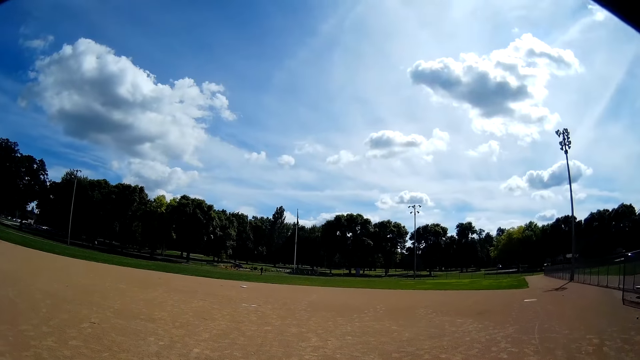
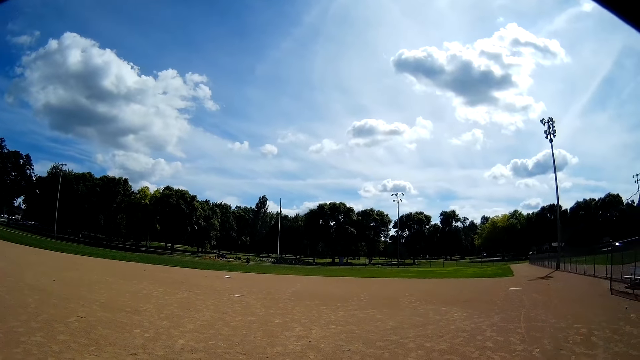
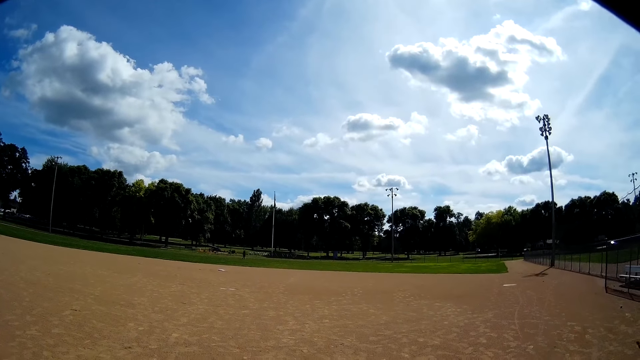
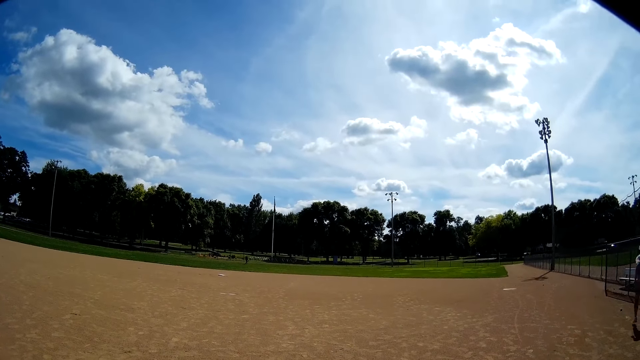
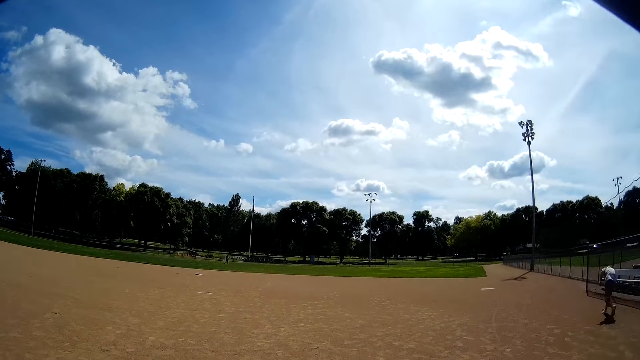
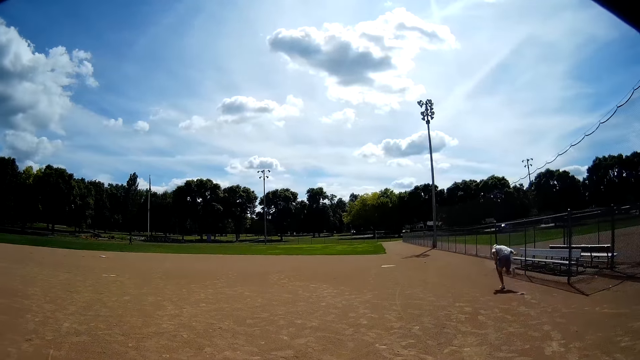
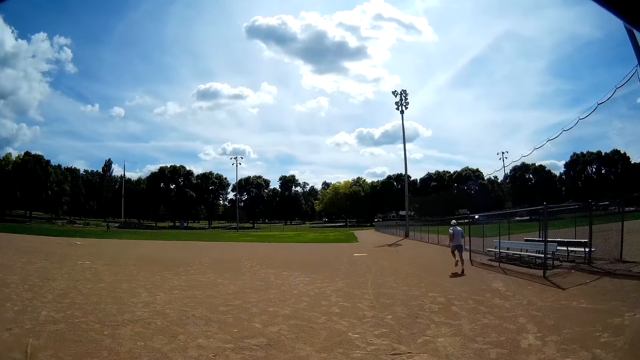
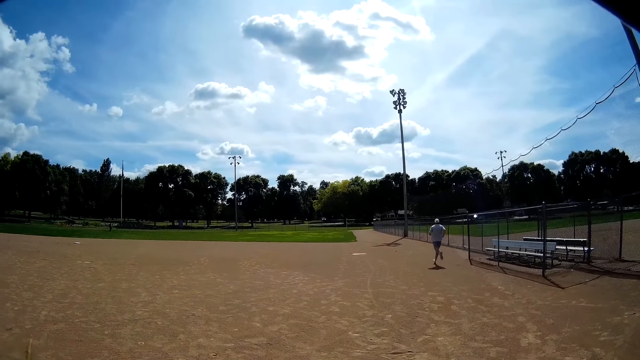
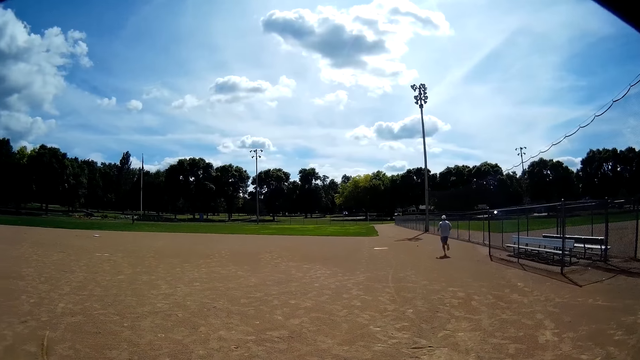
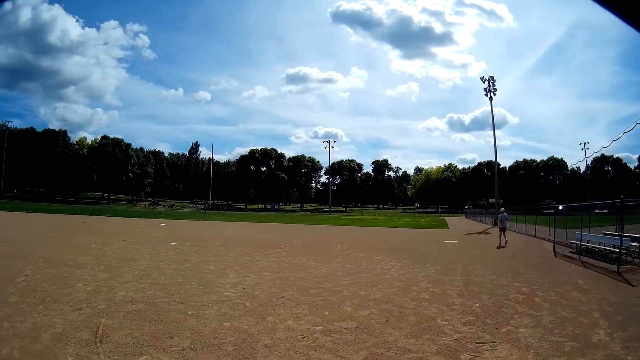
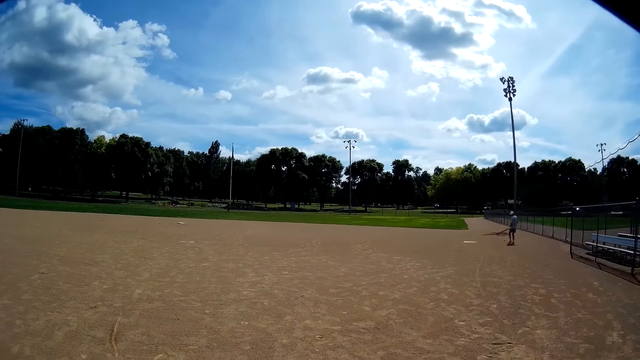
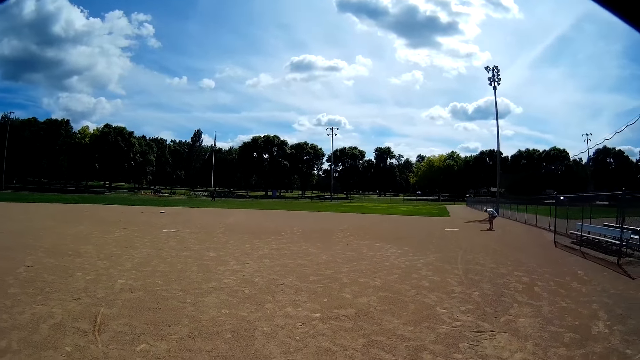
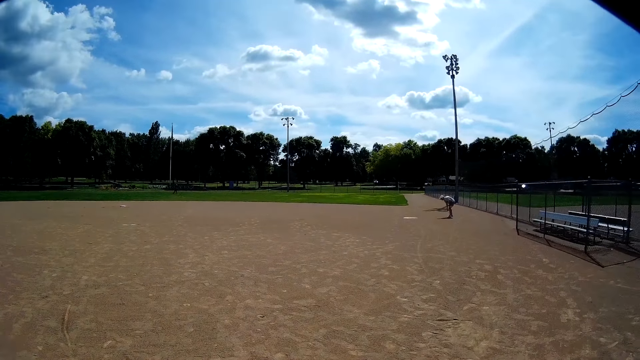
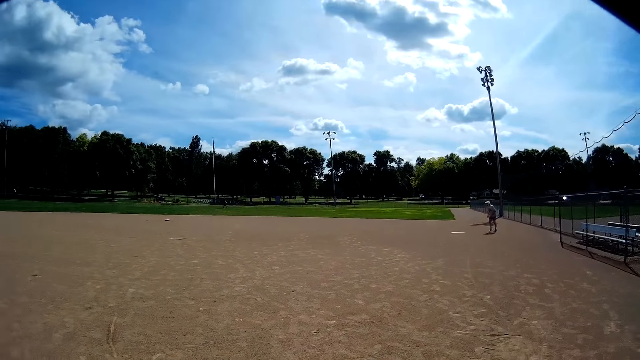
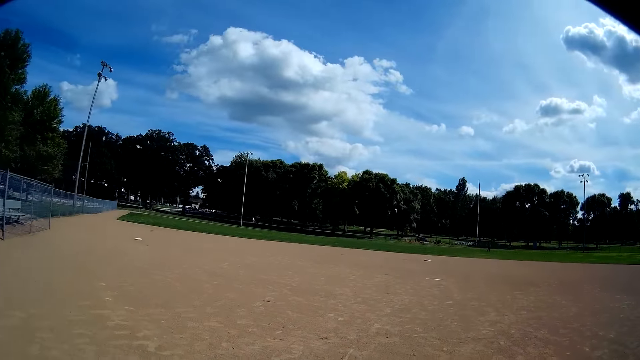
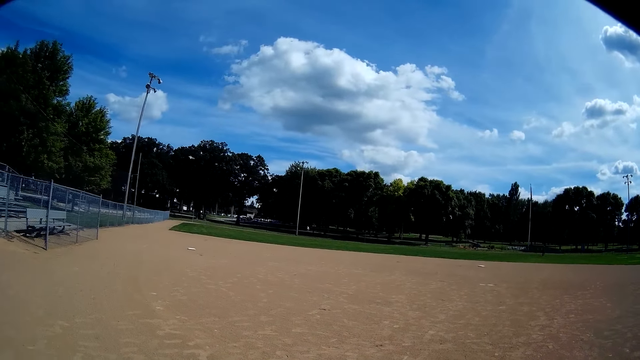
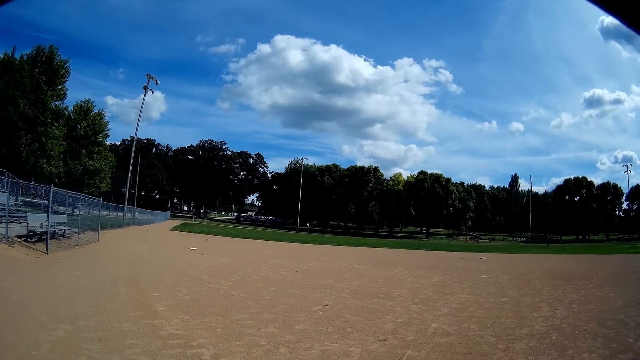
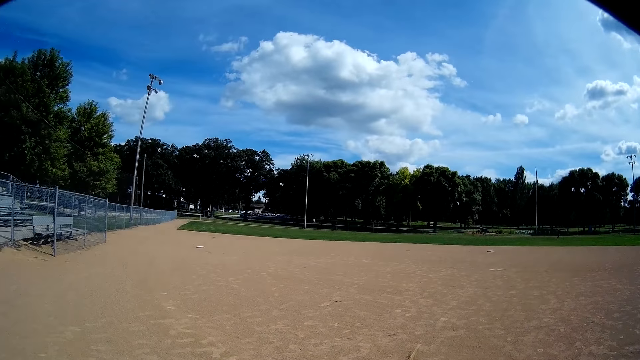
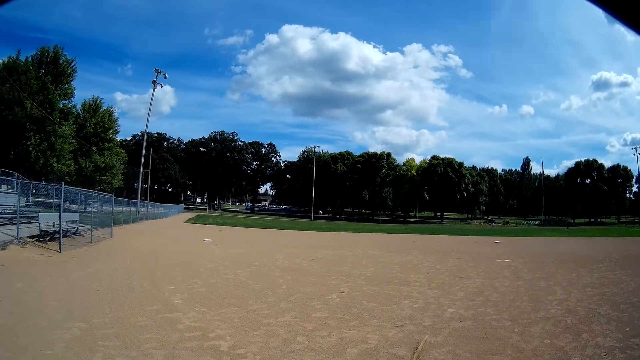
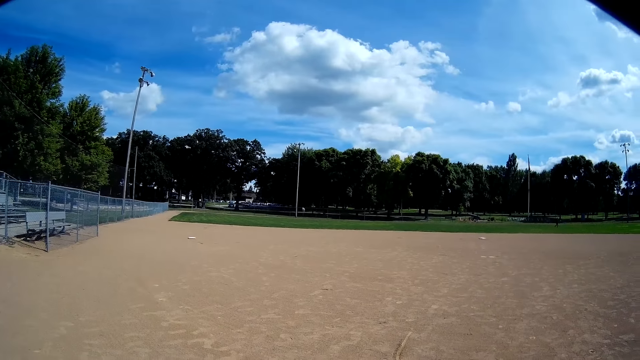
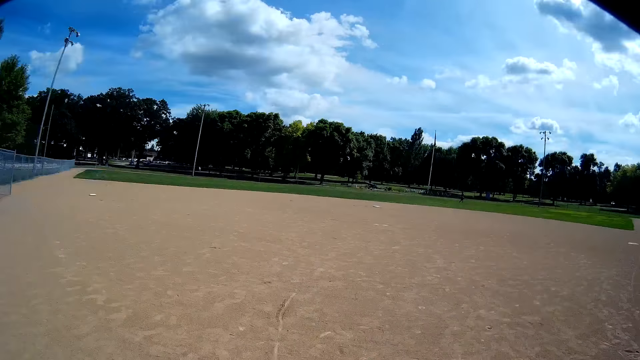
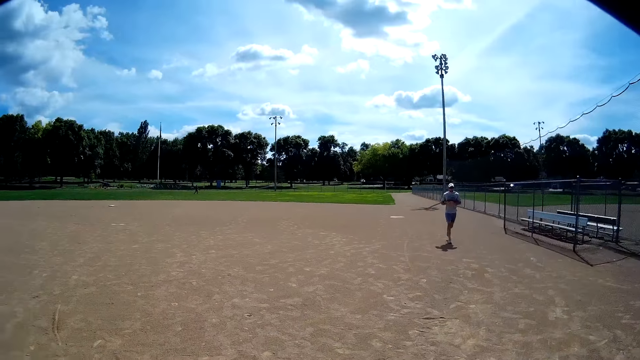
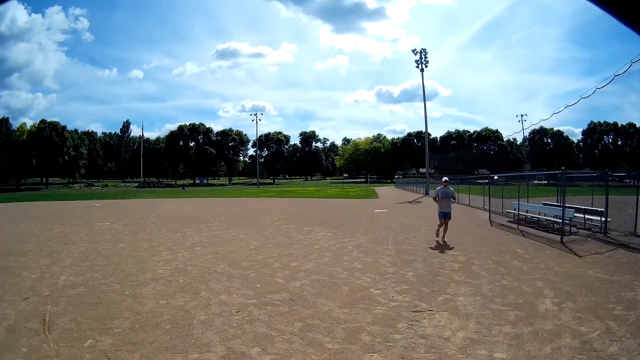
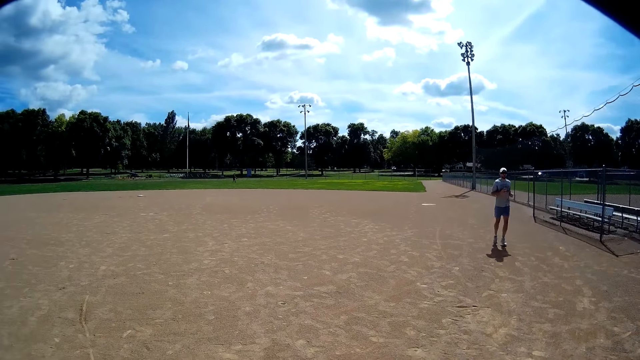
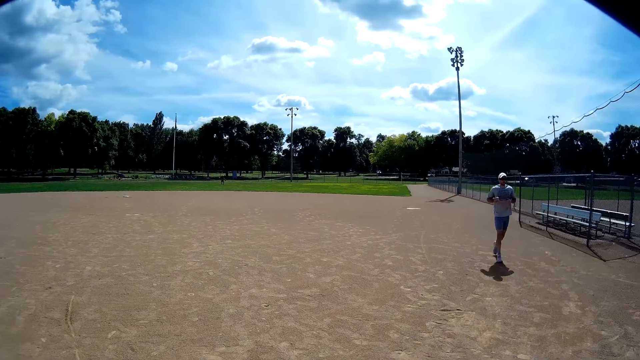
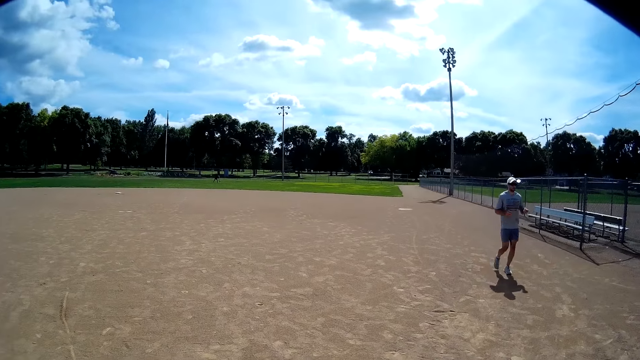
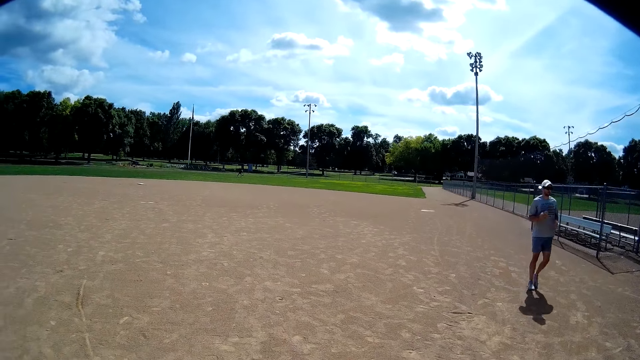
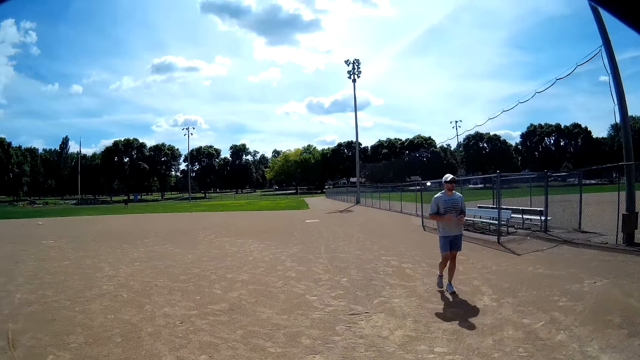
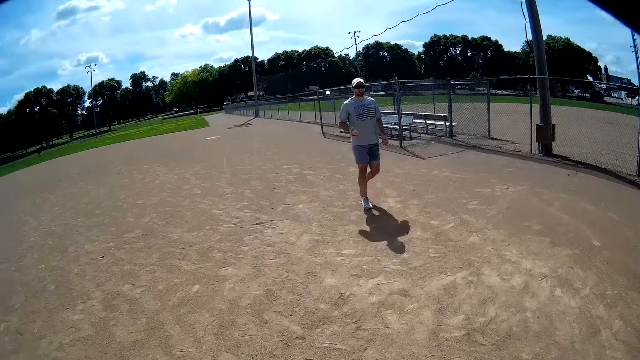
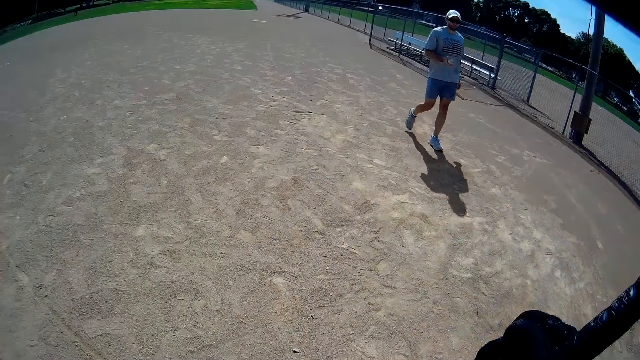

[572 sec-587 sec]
A man runs around. The man picks a fifth baseball on the floor with his right hand. The camera wearer looks around. The man walks around.

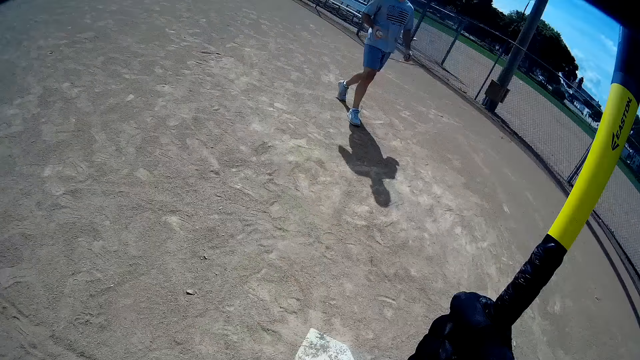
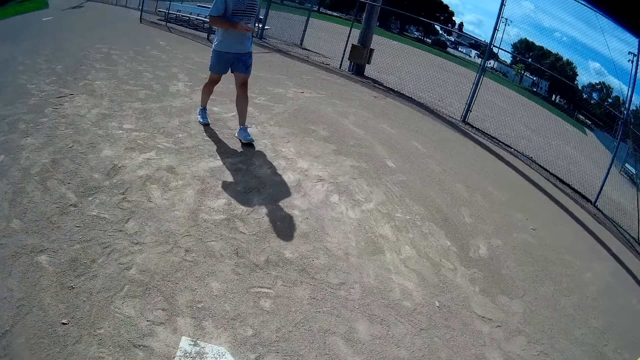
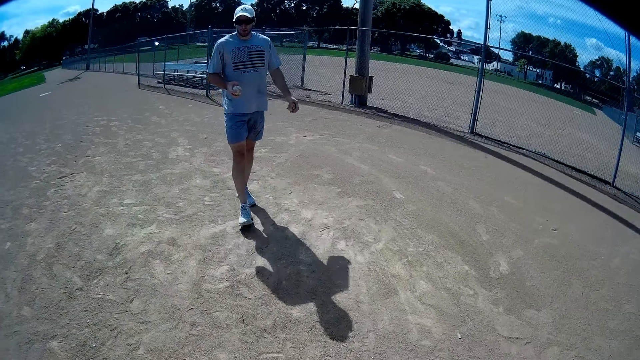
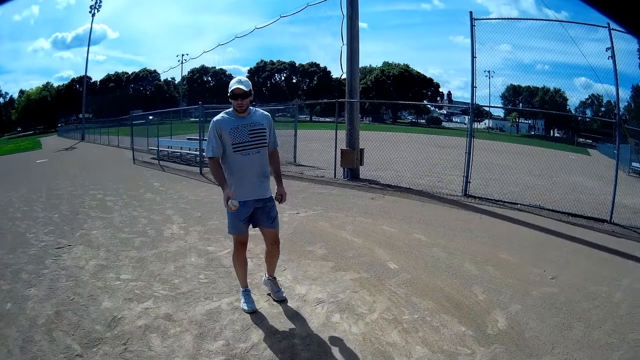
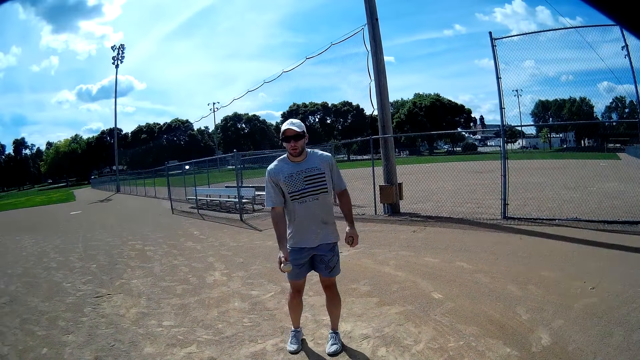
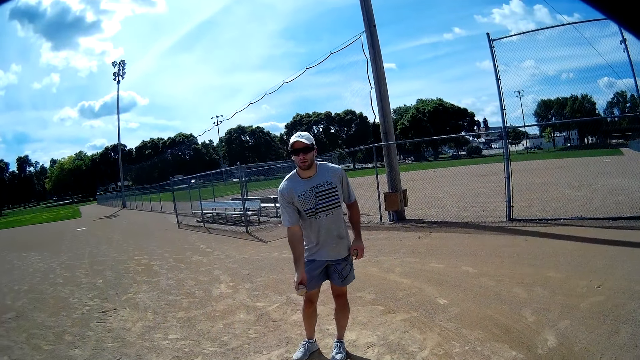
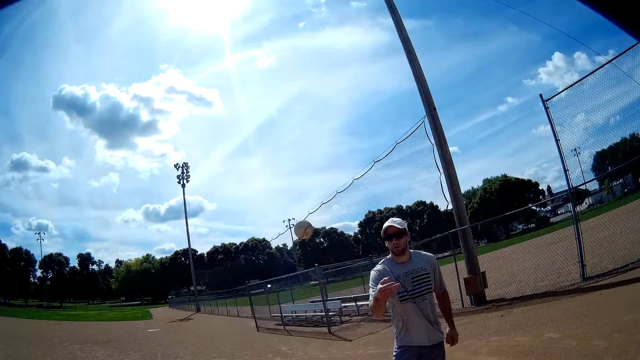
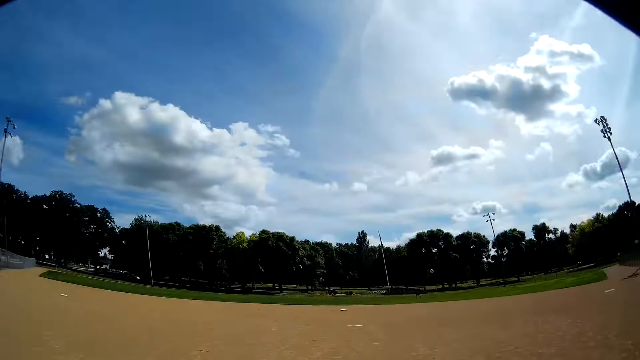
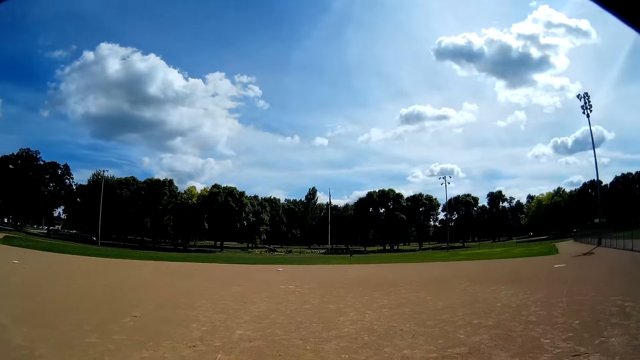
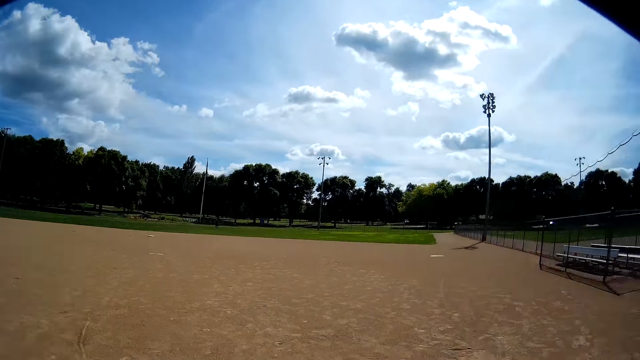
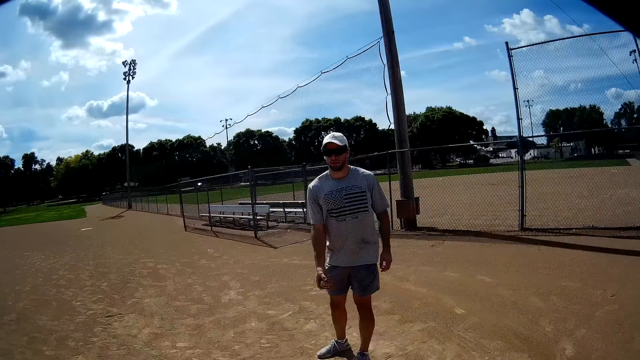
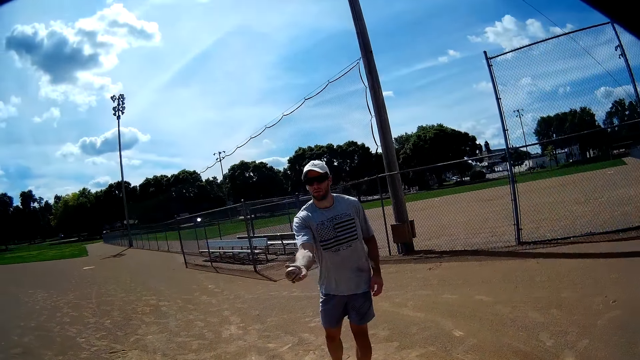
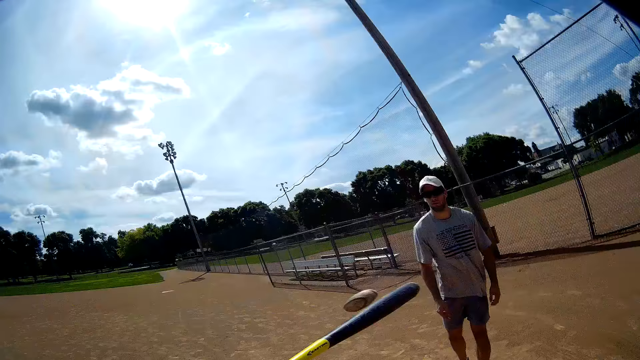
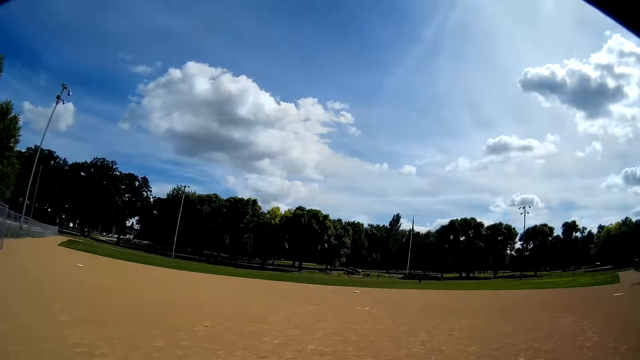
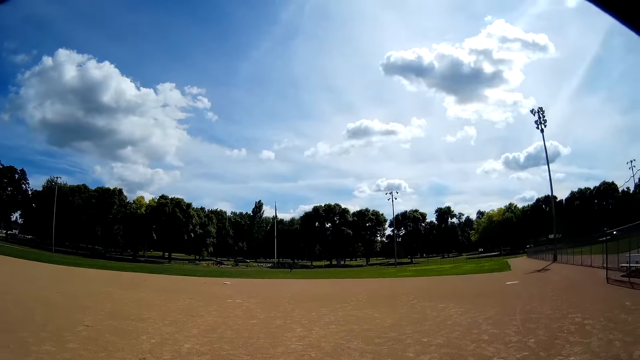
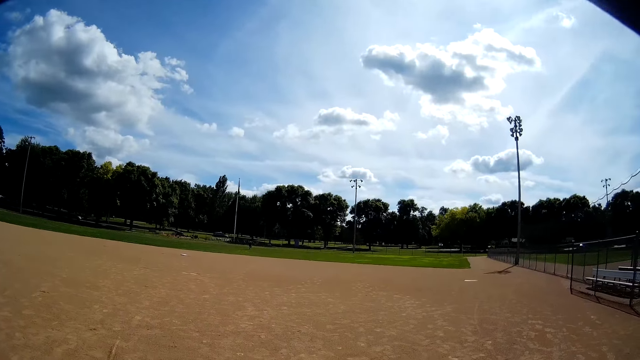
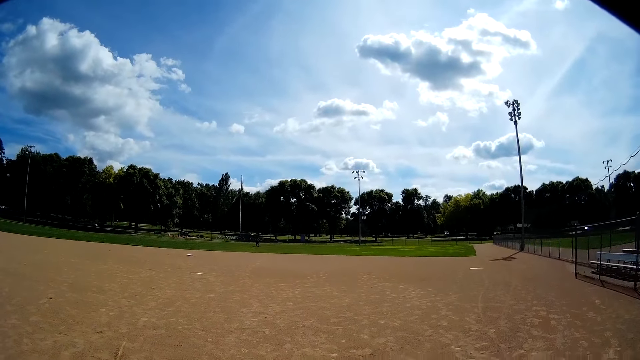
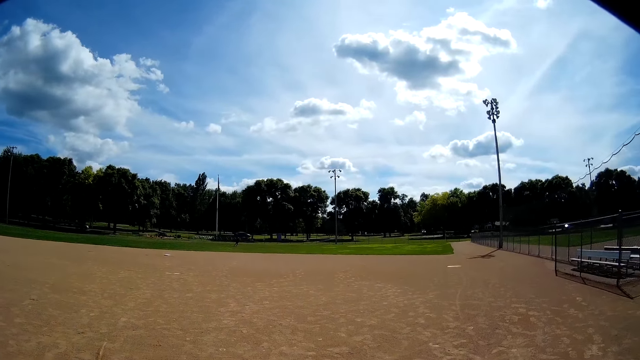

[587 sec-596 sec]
The man throws the fifth baseball towards the camera wearer with his right hand. The camera wearer hits the fifth baseball with the baseball bat in his hands. He kicks the ball. The man throws the sixth baseball towards the camera wearer with his right hand. The camera wearer hits the sixth baseball with the baseball bat in his hands. He kicks the ball. Another man runs around the field.
